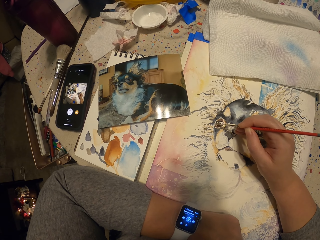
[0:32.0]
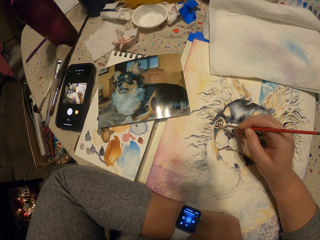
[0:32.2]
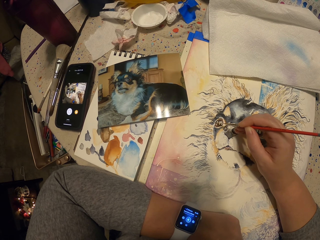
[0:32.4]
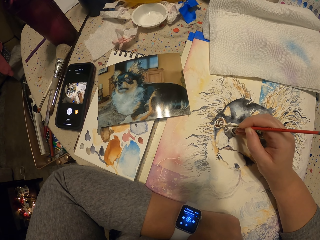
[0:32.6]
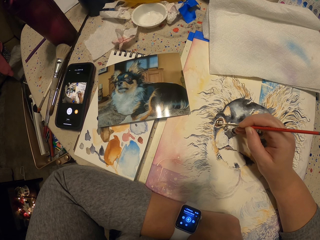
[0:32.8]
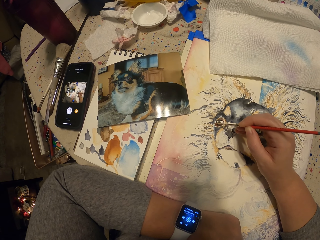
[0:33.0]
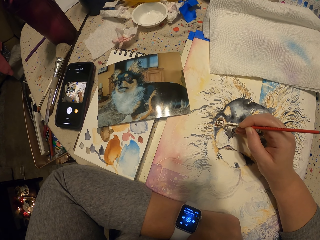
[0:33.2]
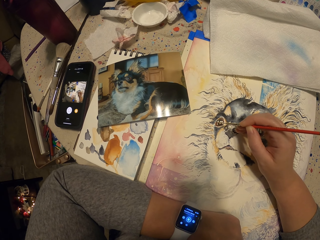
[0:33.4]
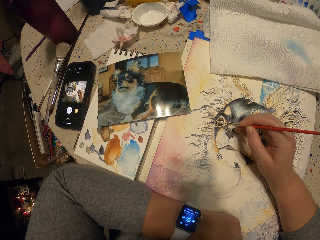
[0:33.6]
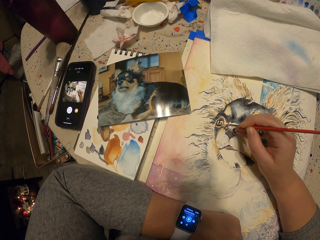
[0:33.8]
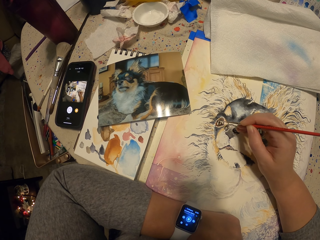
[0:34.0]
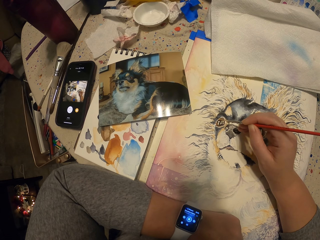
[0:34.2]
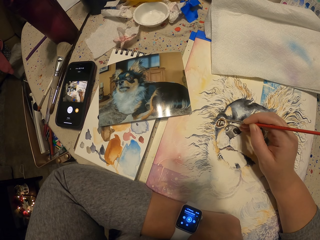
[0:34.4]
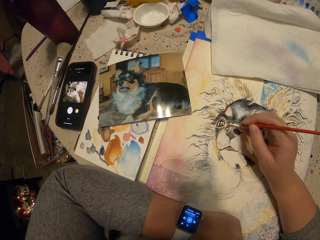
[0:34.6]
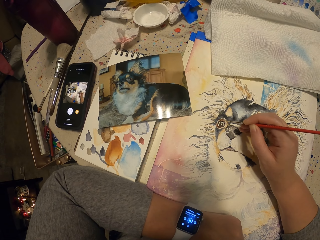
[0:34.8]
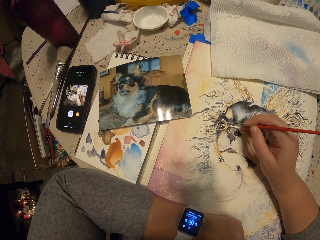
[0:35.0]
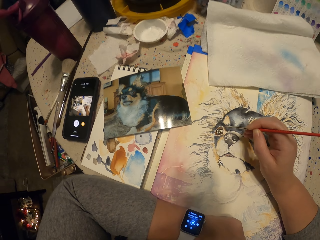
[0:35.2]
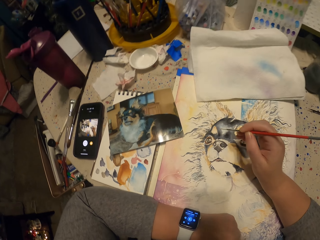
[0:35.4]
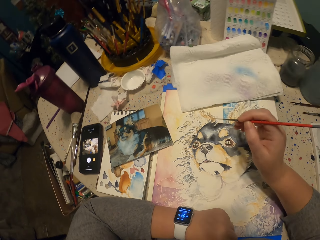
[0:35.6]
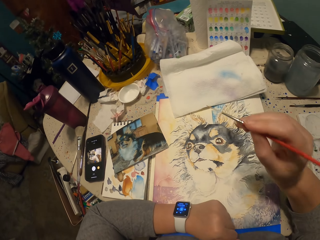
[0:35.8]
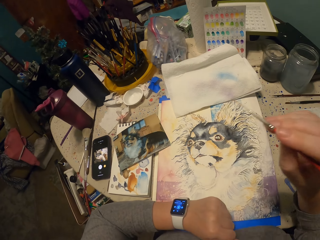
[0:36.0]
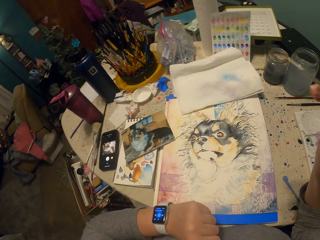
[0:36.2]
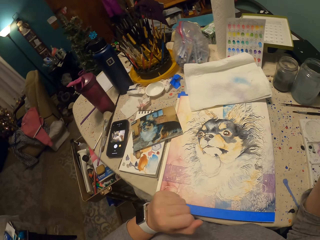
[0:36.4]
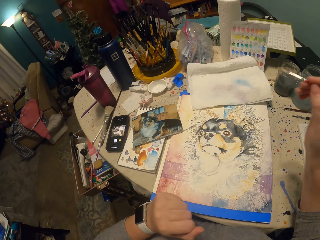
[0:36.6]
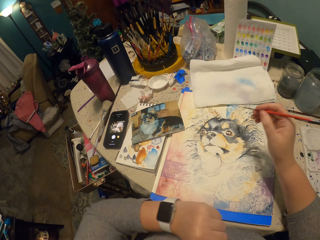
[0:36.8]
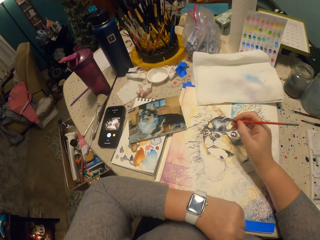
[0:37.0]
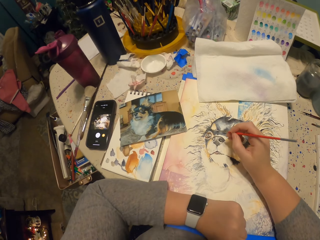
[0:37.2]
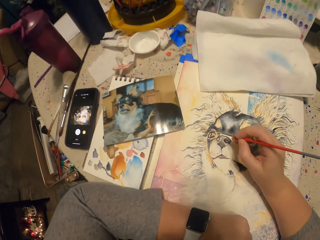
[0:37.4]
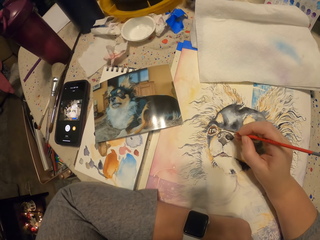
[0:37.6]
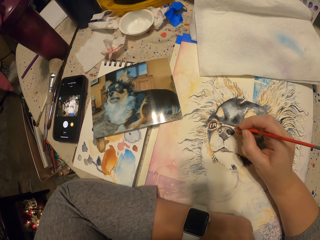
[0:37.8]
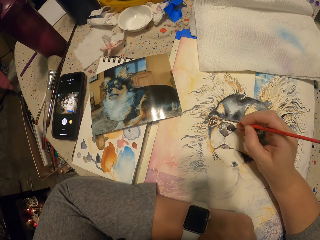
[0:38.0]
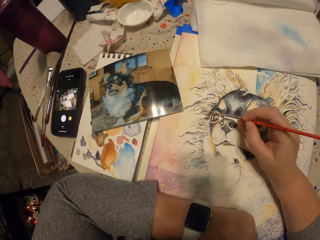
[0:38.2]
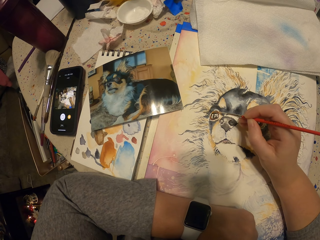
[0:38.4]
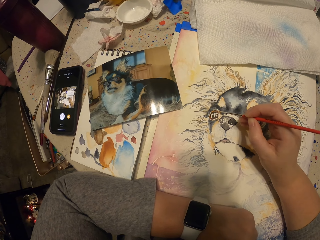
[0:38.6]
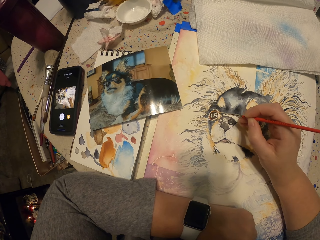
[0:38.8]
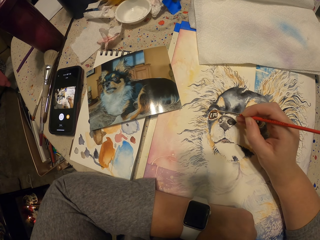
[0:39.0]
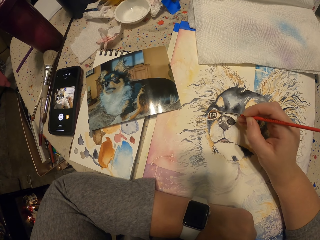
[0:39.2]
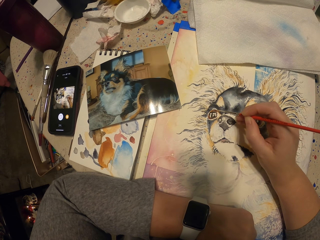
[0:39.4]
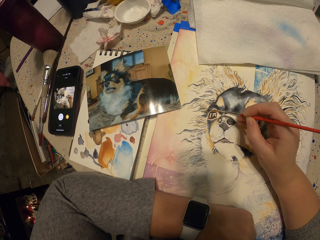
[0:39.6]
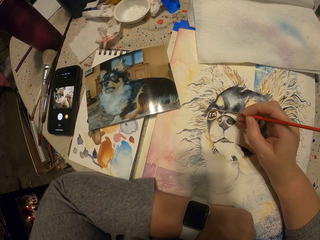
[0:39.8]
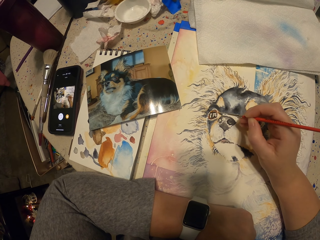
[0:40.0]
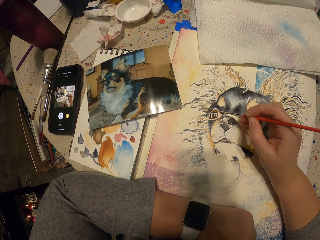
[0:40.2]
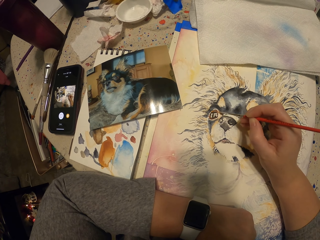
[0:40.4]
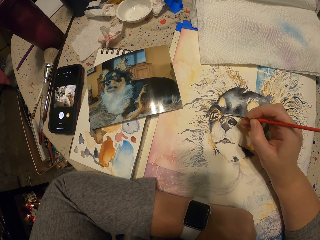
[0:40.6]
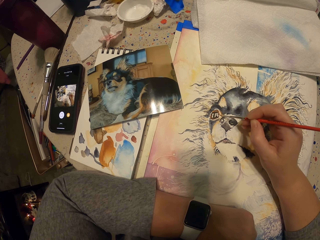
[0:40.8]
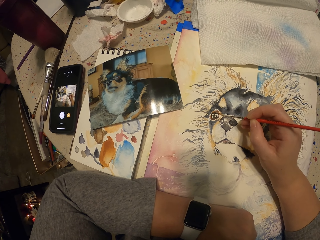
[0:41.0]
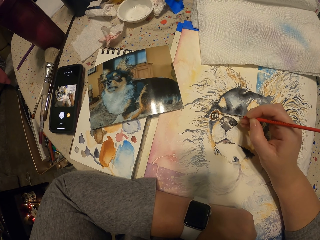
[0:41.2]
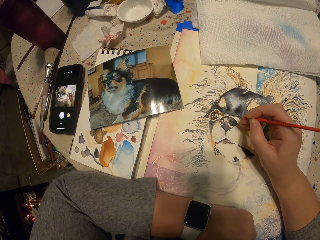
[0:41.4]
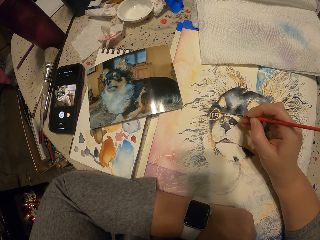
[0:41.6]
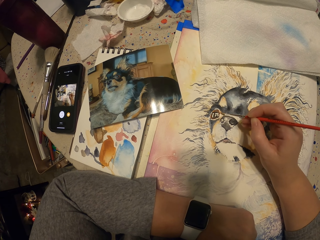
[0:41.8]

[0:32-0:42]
The camera wearer lifts up a paint brush. She holds the drawing brush with her right hand. She draws a picture on the piece of paper on the table.

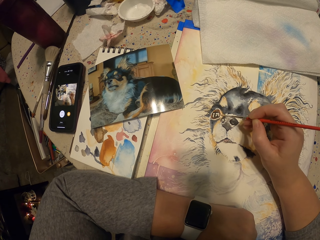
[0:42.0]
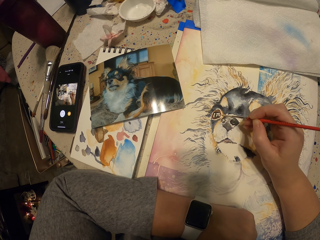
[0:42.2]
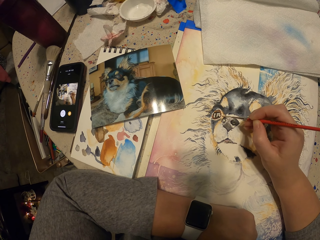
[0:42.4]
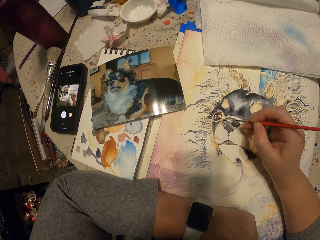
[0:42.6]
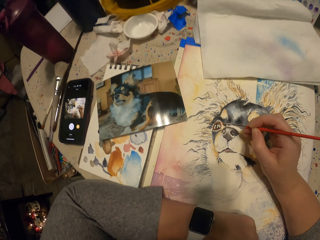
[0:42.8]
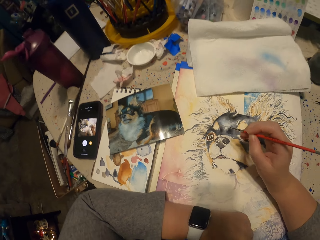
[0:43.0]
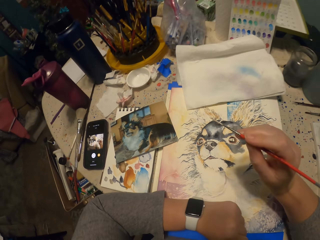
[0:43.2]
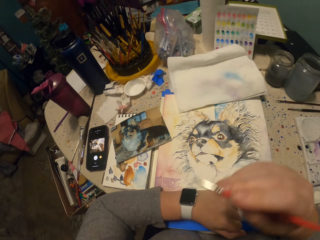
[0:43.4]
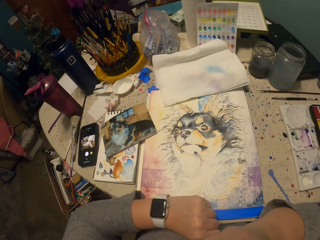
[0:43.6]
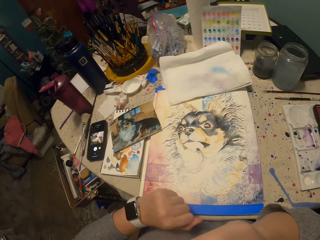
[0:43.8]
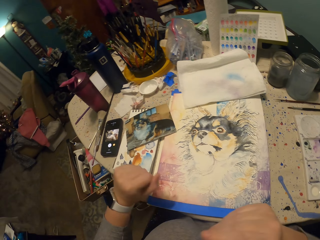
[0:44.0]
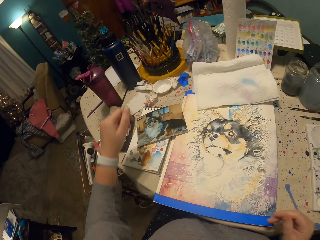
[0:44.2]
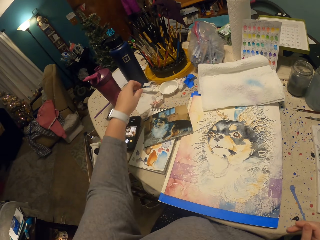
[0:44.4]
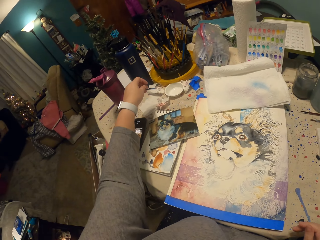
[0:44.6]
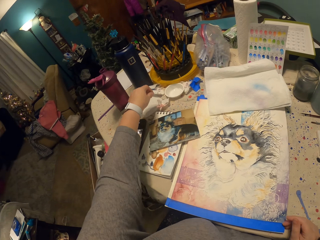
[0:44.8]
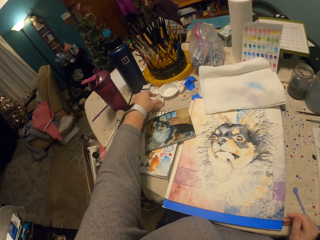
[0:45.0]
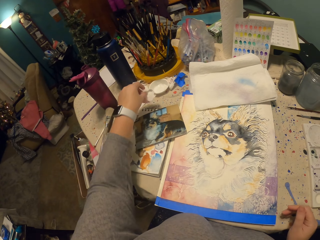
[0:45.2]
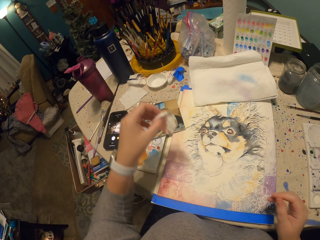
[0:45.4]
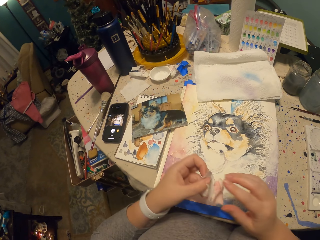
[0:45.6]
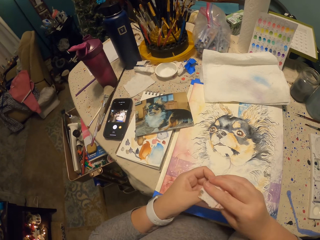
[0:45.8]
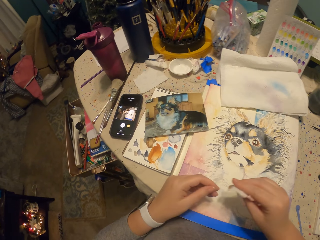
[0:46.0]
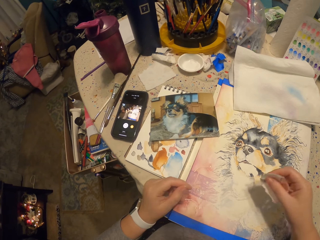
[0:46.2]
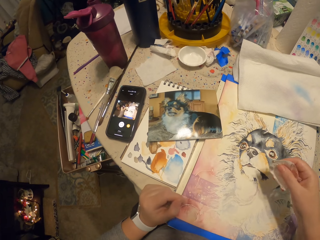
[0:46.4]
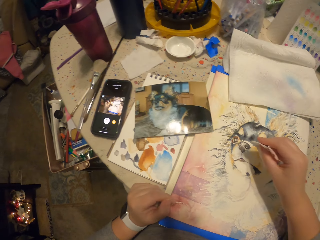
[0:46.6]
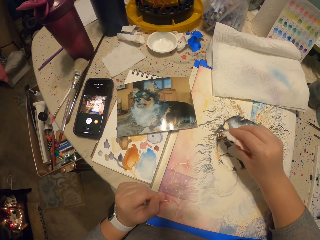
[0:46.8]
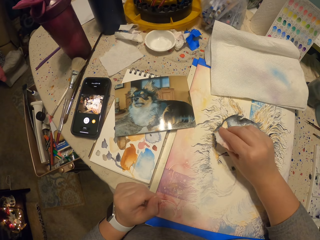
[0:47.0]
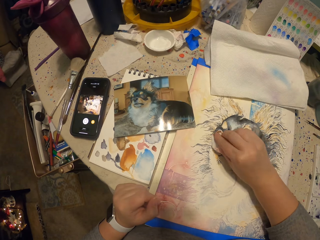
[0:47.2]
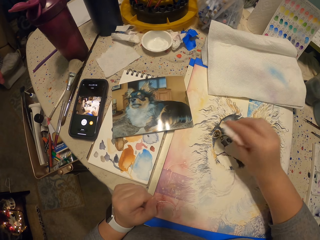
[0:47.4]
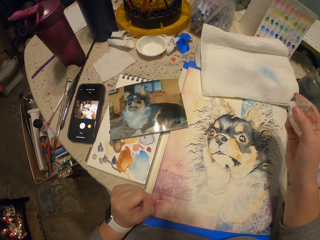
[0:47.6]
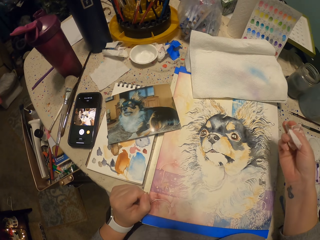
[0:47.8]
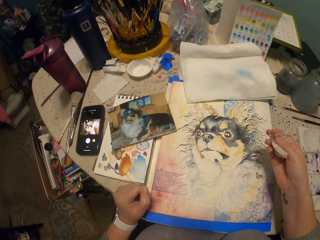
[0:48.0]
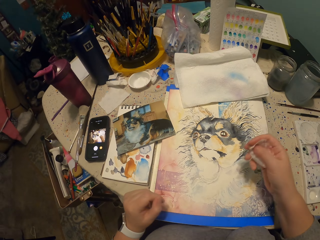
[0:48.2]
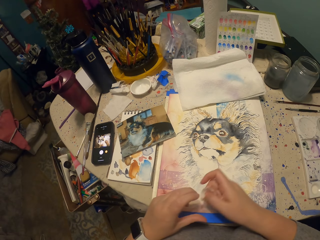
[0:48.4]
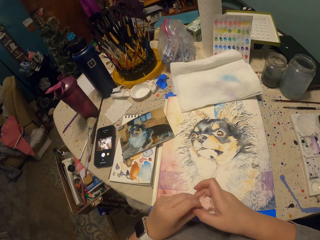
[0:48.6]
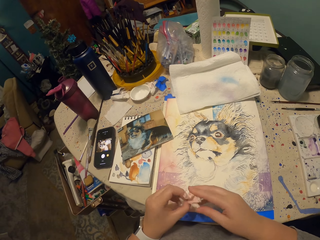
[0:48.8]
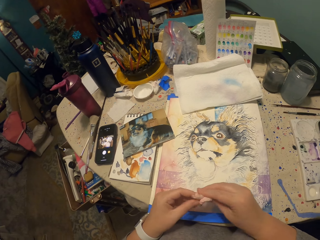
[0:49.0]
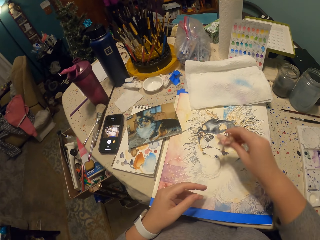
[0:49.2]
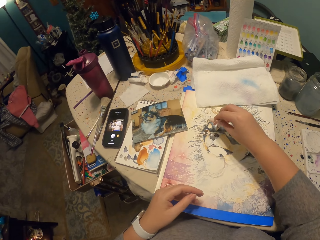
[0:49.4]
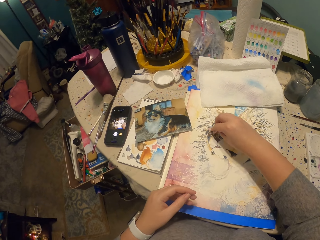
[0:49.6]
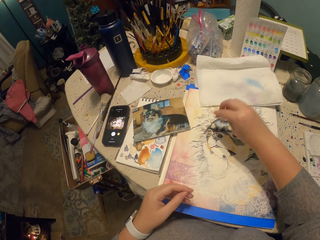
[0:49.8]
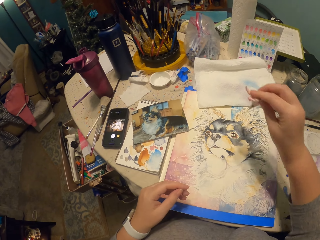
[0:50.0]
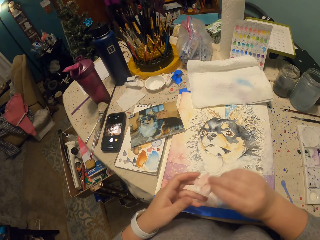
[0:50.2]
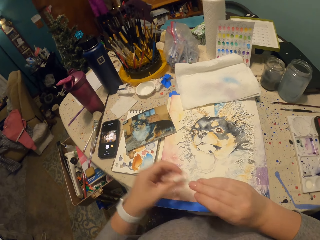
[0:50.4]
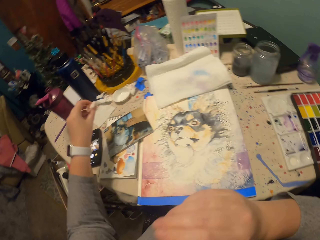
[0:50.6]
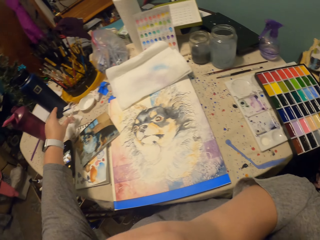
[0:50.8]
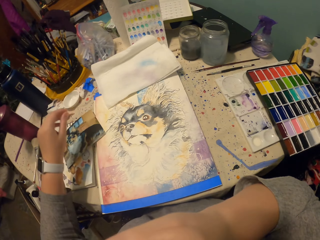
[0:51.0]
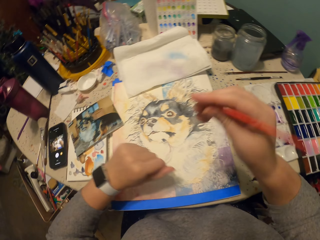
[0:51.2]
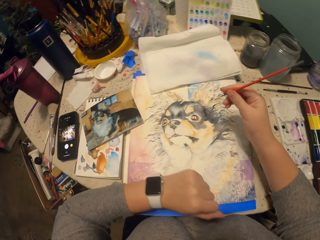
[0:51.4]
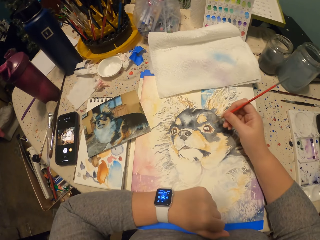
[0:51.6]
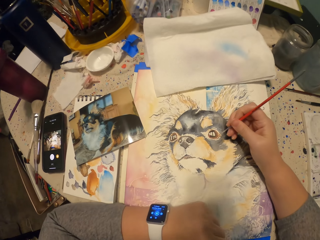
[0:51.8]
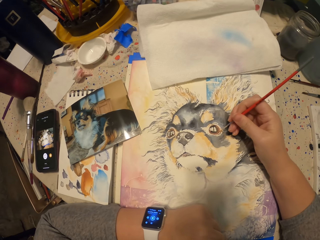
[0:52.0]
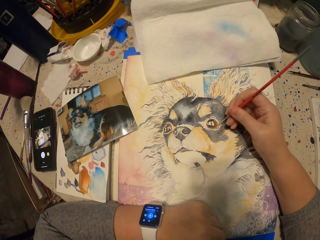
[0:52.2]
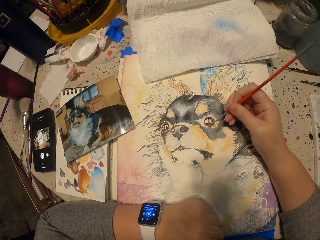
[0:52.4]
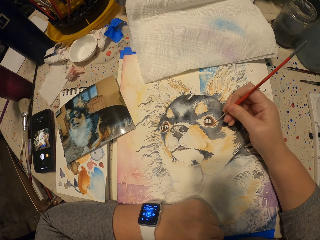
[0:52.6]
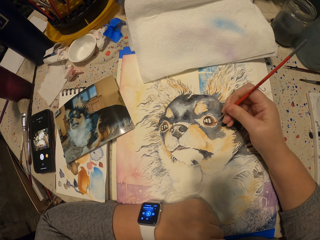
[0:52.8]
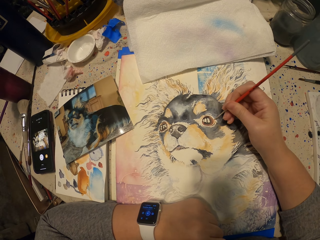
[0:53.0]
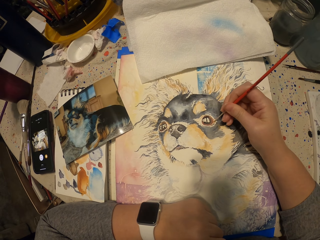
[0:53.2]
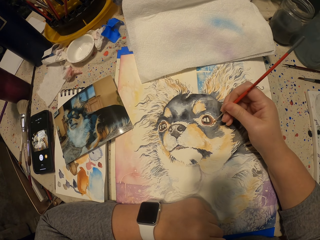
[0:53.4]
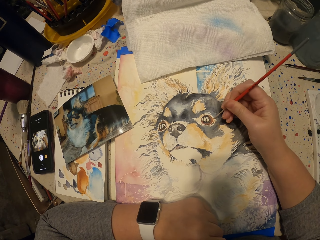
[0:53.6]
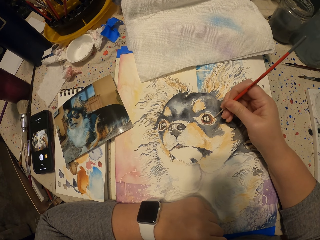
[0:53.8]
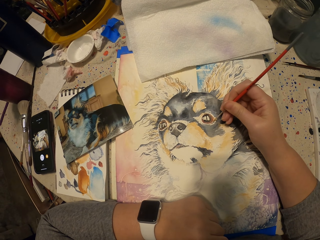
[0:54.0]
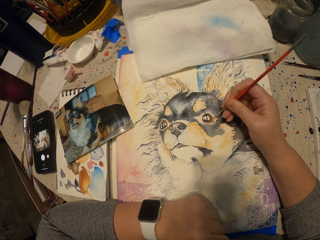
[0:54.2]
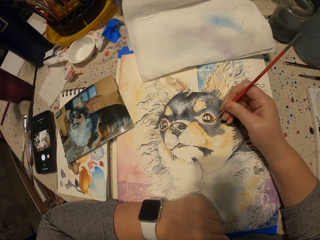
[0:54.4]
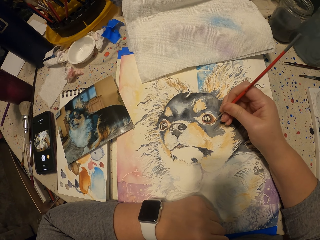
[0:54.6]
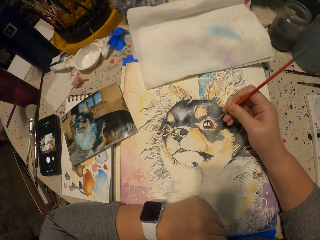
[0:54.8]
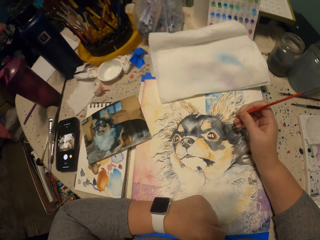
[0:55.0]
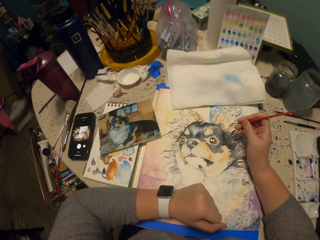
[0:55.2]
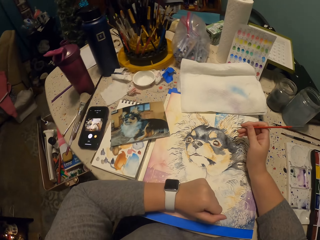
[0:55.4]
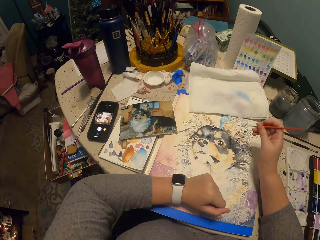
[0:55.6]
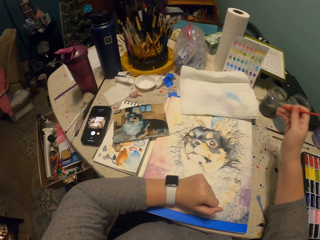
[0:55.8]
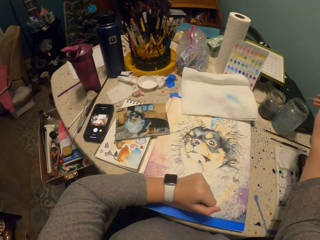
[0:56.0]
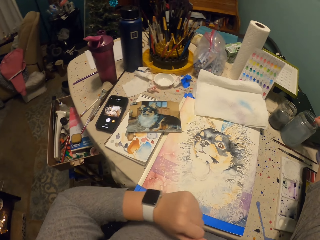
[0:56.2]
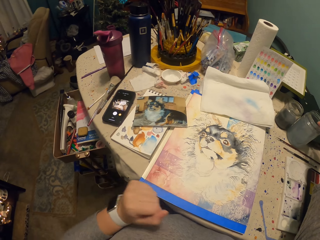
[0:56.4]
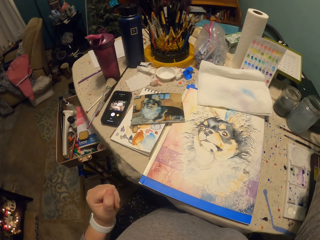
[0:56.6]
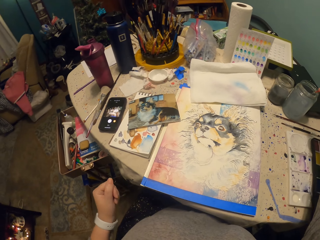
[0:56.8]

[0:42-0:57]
The camera wearer lifts up a paint brush. She picks up a piece of tack cloth on the table. She wipes the paint on the picture on the table. She holds the piece of cloth with her hands. She wipes the paint on the picture on the table. She puts the piece of cloth on the table. She draws a picture on the piece of paper on the table.
